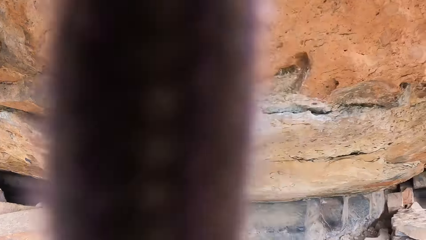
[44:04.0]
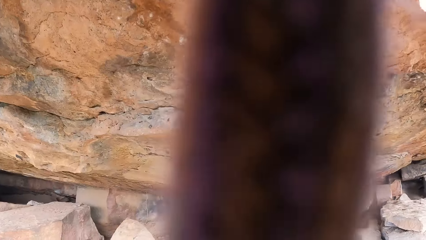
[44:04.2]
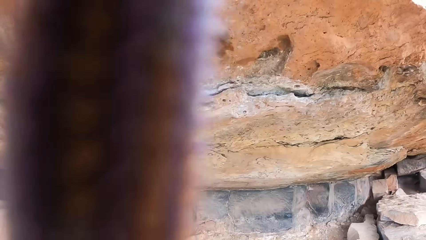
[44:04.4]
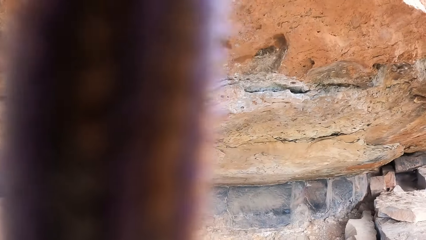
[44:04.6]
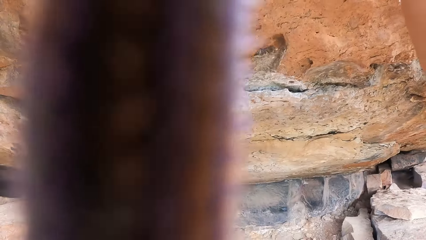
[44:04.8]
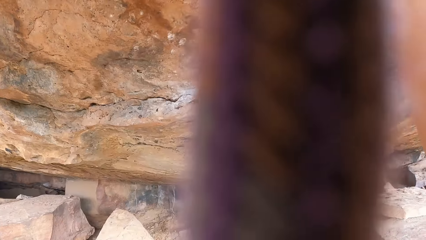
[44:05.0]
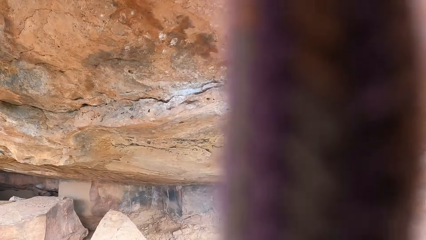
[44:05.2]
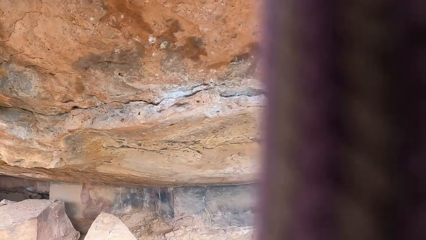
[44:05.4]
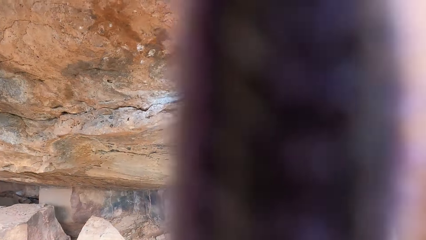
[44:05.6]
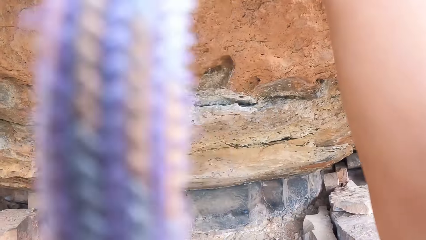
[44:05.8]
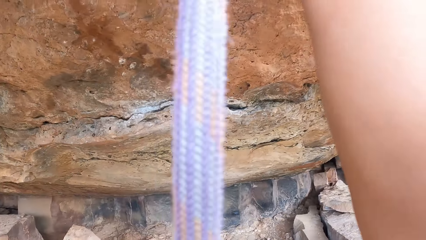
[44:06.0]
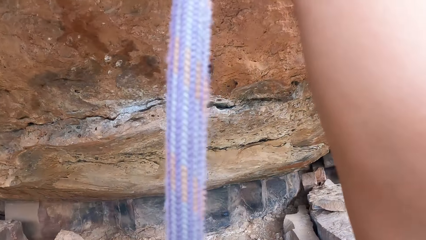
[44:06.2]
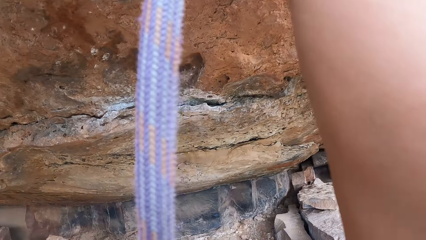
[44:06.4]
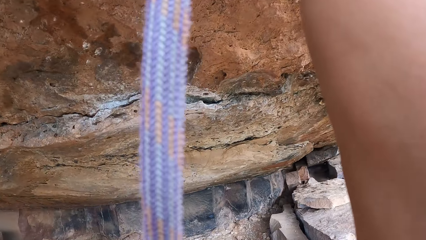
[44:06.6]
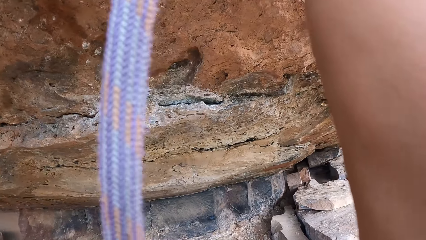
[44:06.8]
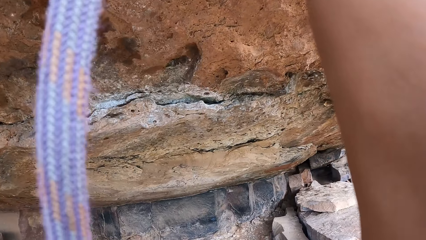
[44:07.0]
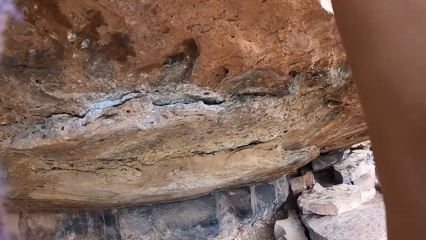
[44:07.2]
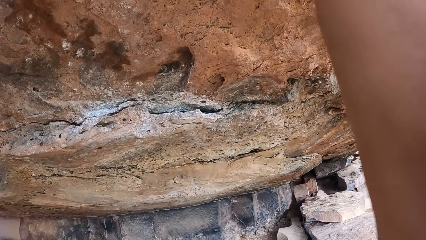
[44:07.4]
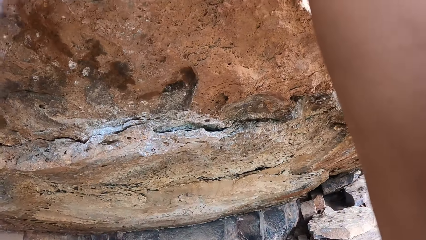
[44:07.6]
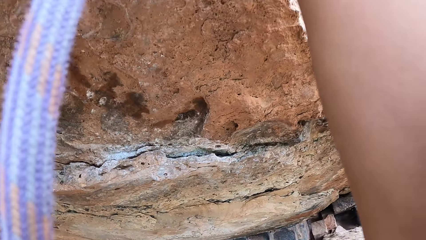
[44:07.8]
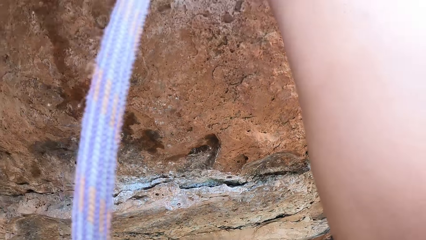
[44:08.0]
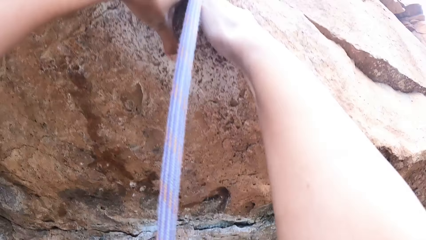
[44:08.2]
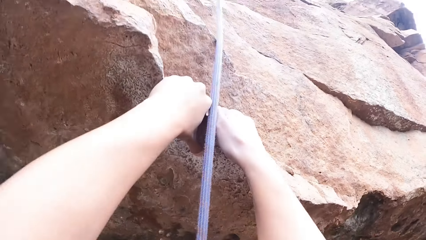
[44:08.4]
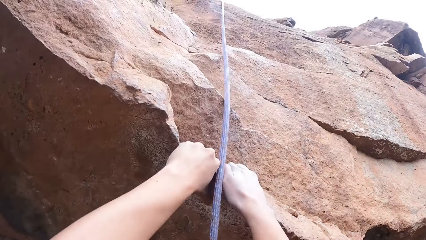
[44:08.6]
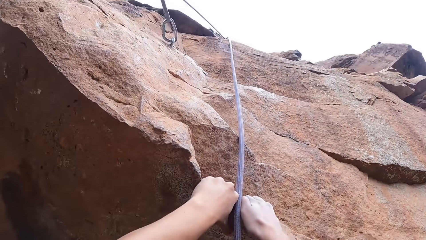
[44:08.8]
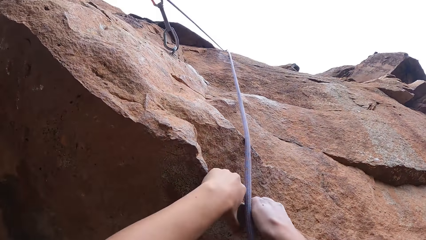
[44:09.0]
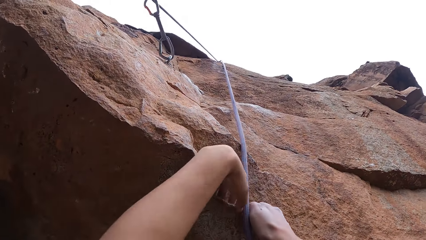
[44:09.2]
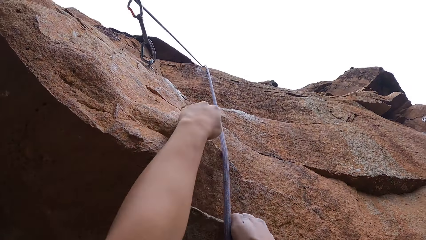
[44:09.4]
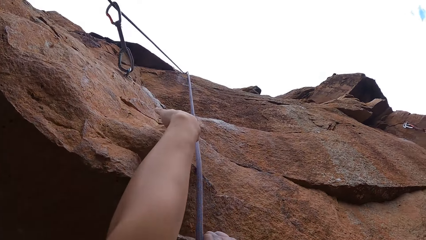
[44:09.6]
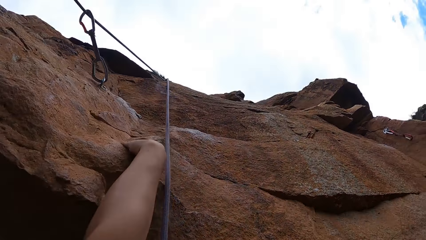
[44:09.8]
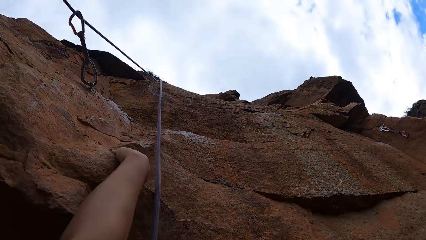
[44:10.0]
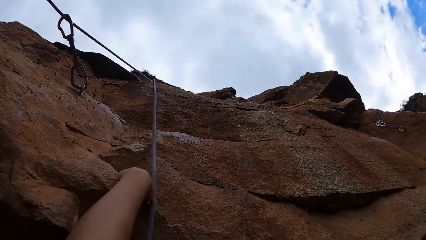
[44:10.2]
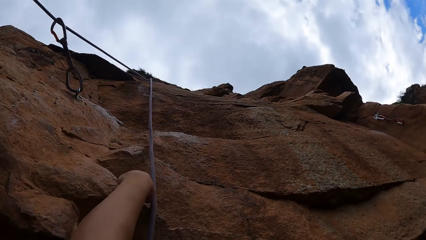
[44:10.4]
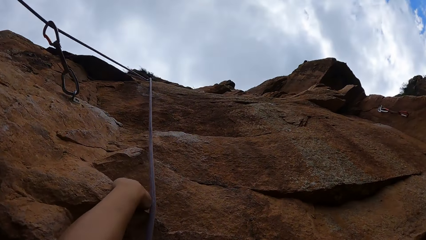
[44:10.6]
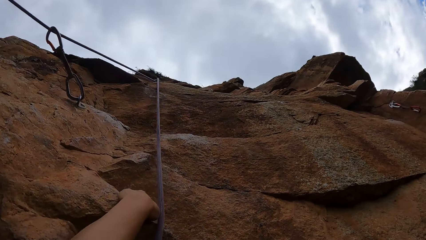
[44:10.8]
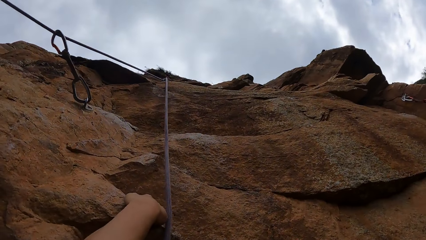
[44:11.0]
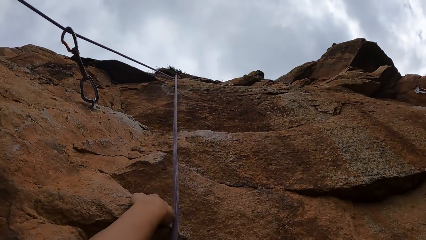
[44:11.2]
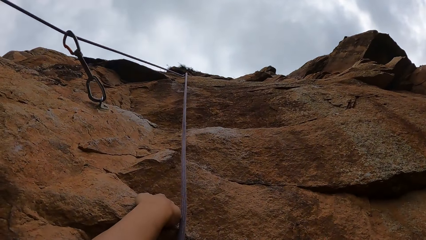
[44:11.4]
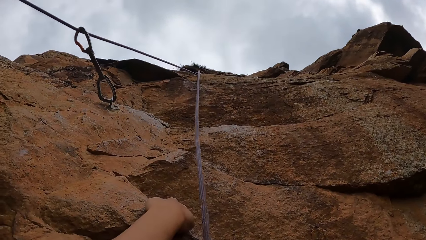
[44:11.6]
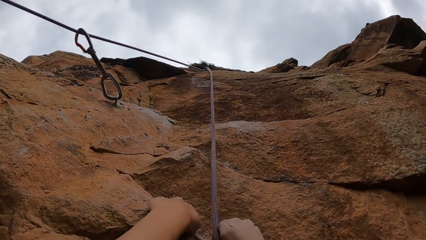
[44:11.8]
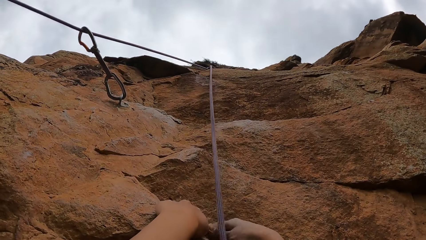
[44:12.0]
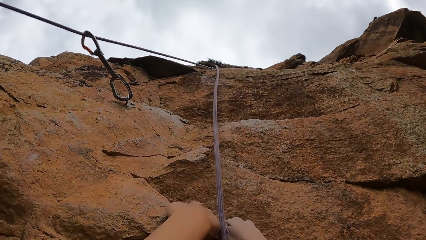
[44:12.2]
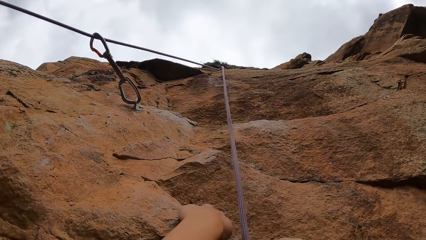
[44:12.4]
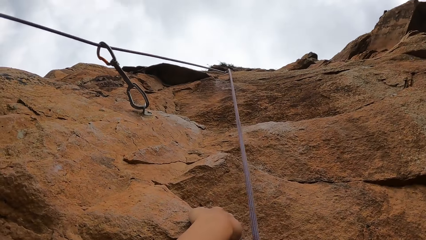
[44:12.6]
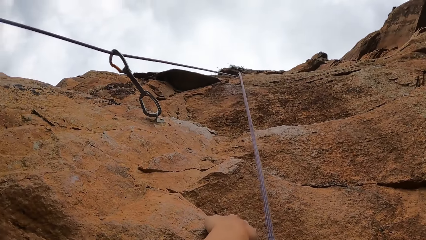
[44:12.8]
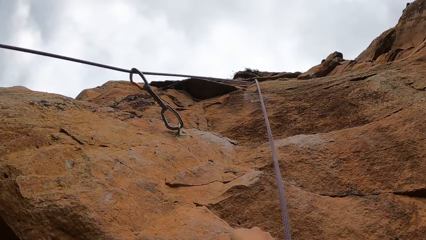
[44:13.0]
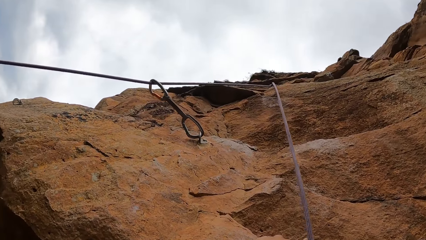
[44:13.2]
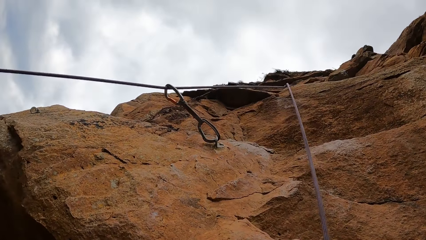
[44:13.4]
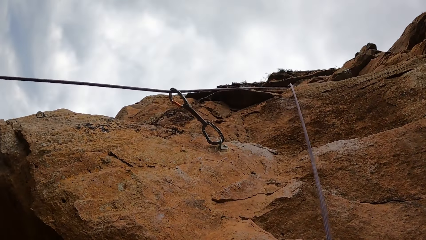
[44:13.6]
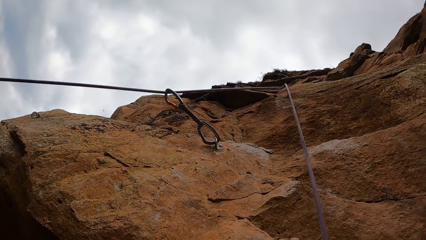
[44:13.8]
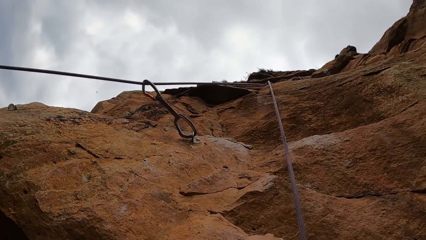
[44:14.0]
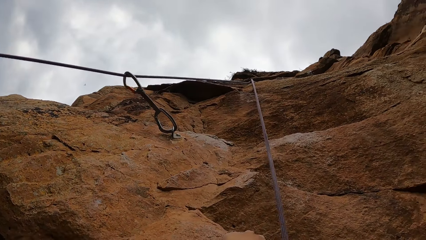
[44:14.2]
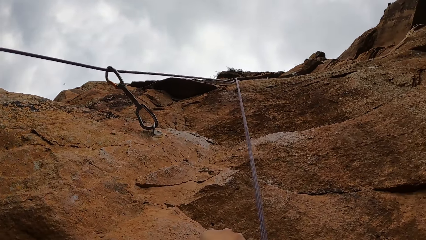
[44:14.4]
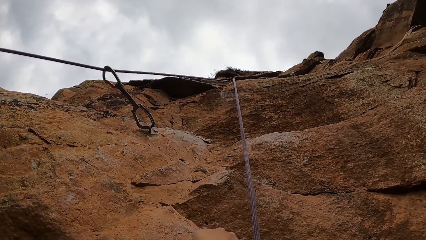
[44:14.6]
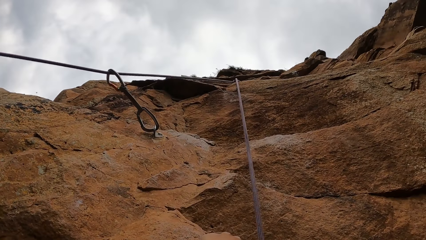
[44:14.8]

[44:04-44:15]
The camera wearer looks around. They climb the rock.

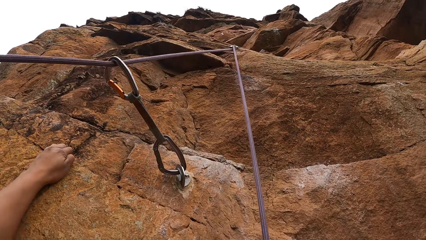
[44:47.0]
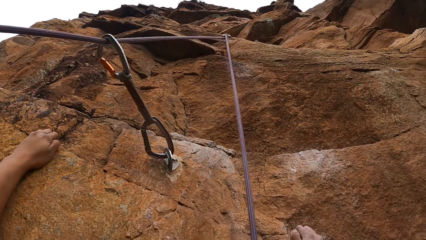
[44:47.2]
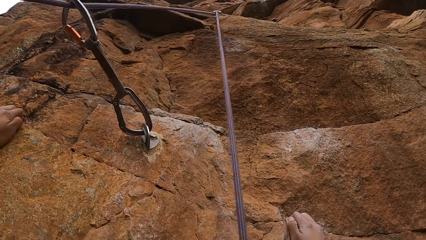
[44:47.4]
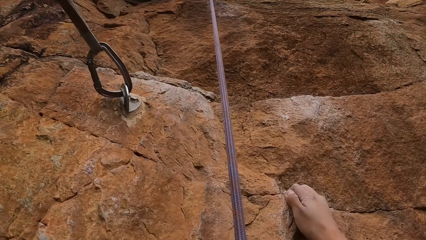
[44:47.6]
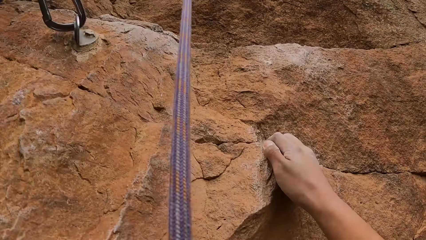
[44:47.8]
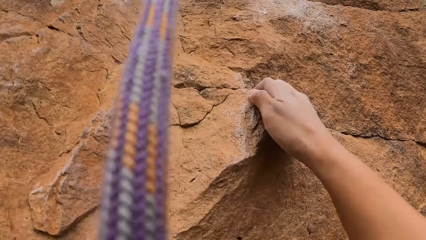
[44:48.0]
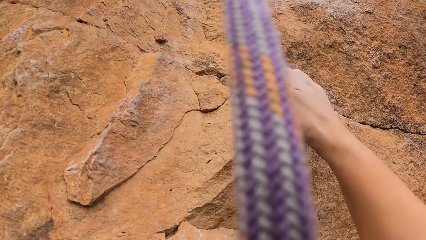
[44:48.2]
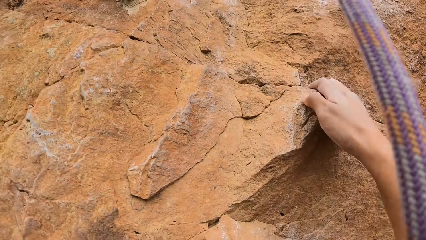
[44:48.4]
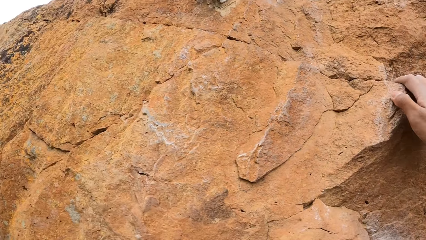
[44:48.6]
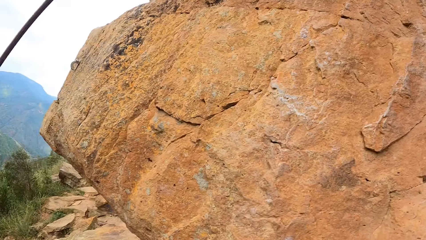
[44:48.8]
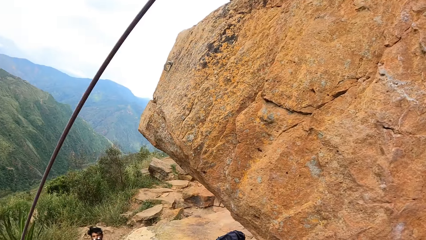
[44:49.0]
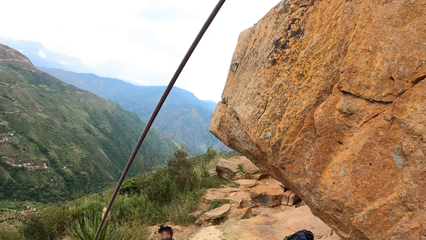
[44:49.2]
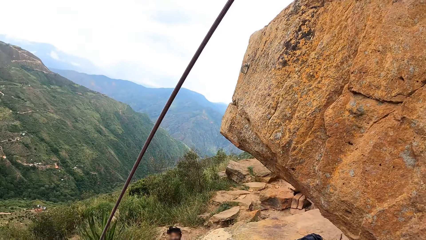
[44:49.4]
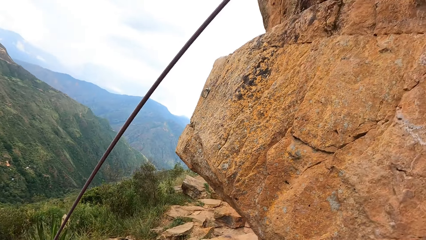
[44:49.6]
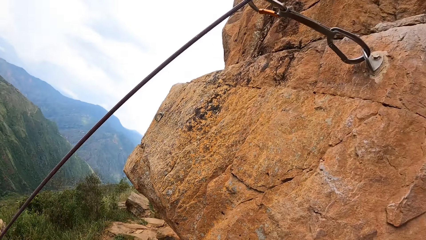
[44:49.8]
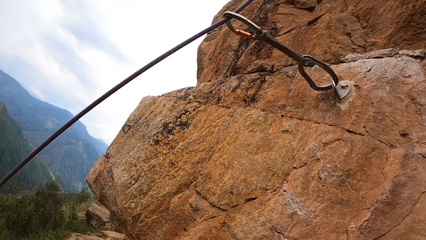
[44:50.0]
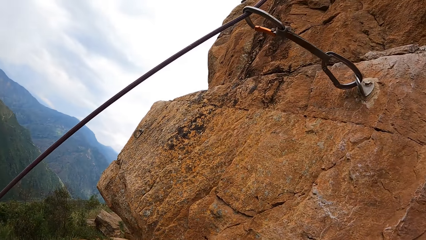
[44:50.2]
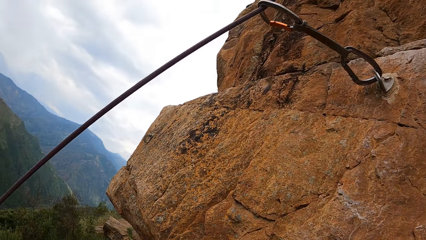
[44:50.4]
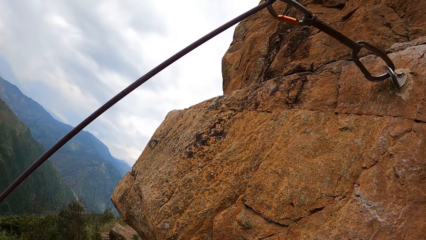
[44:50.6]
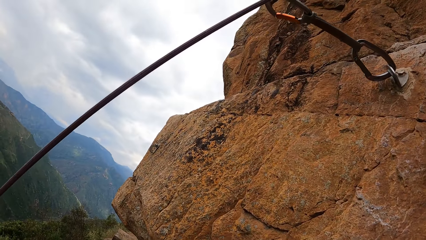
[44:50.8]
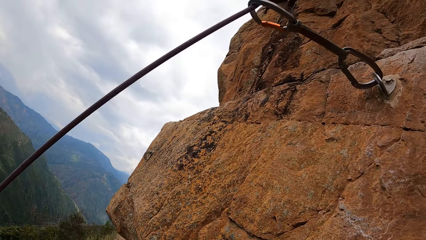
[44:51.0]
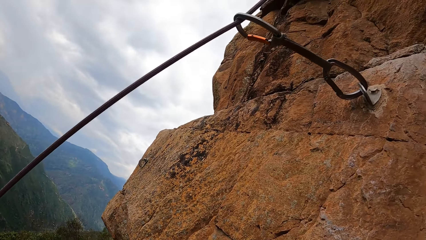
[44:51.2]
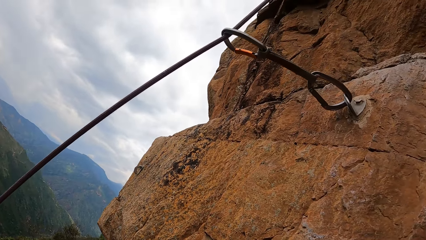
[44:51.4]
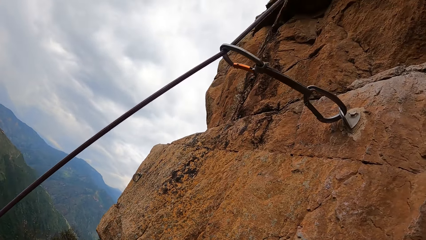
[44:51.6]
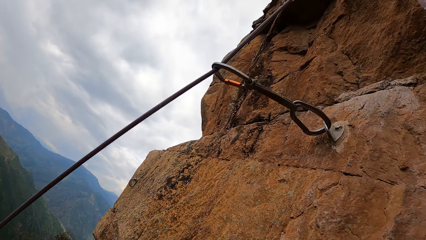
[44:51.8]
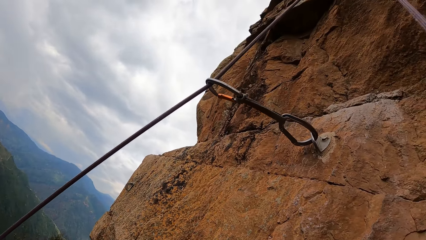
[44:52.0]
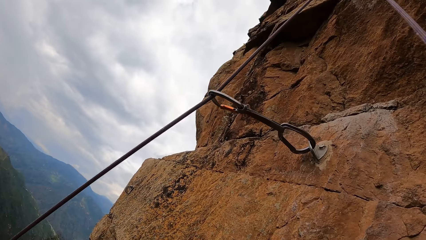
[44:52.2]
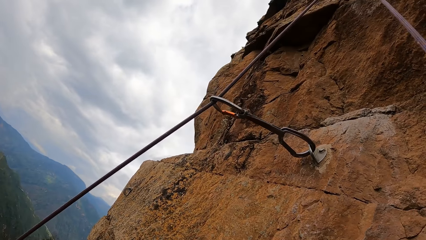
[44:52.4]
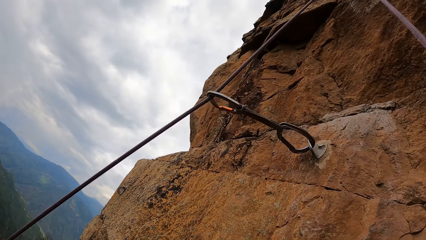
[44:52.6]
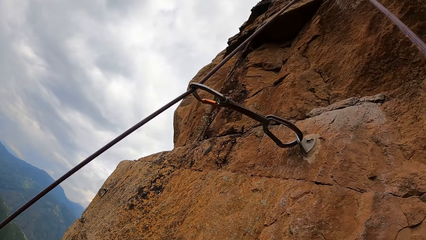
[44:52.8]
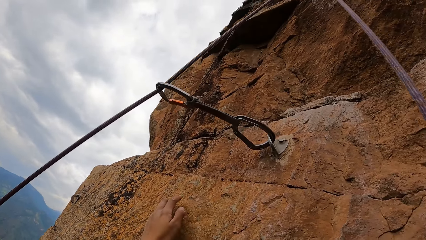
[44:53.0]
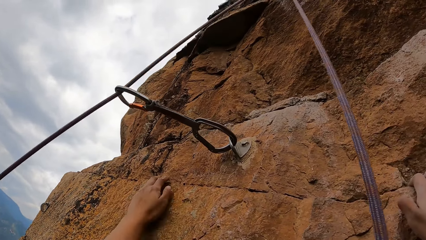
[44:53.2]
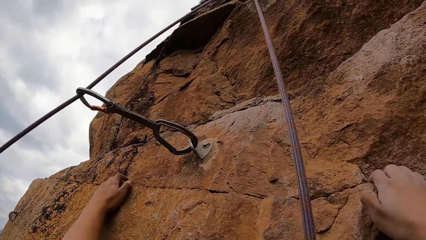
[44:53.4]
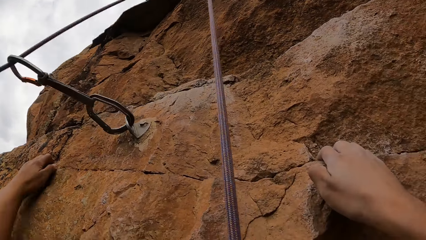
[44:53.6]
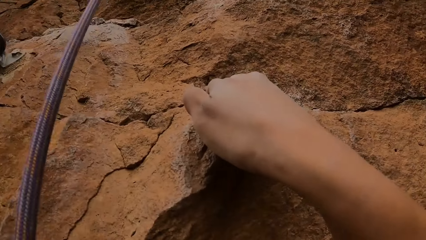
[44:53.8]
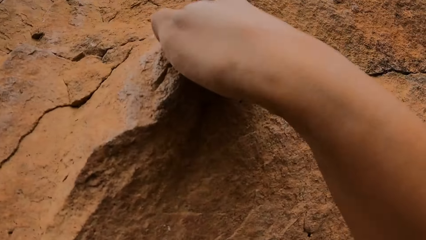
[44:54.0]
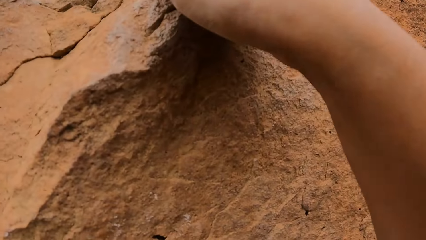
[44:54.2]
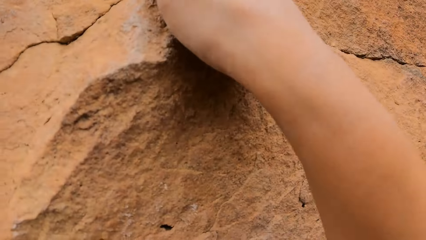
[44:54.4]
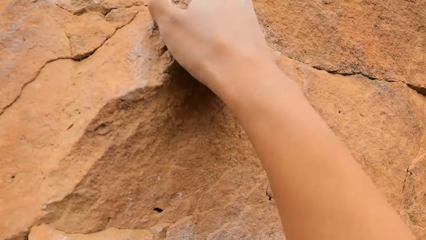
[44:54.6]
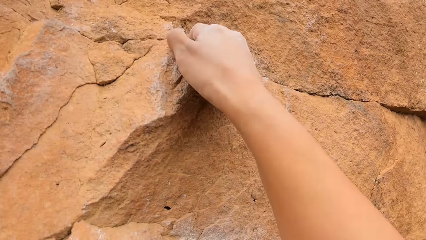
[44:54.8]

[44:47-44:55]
The camera wearer looks around. They hold a rock. They climb the rock.
